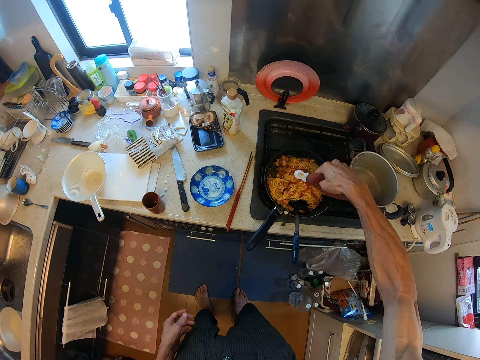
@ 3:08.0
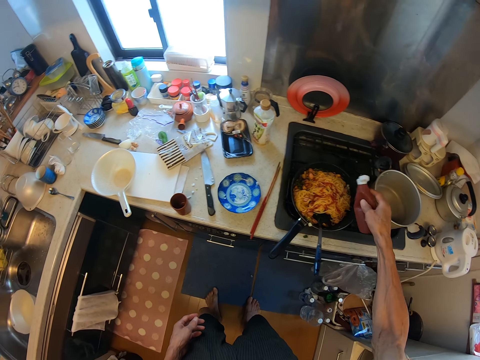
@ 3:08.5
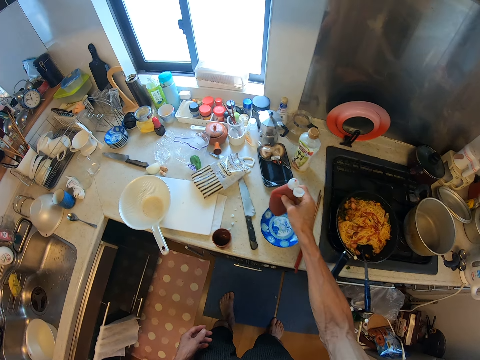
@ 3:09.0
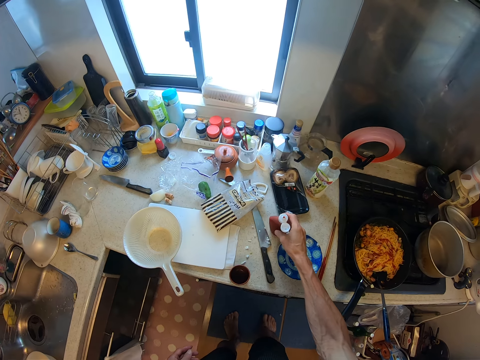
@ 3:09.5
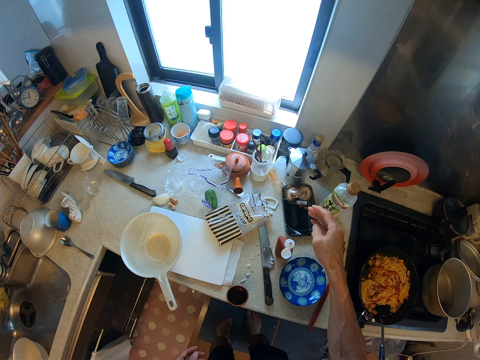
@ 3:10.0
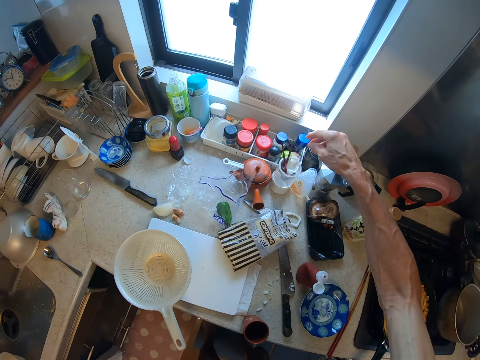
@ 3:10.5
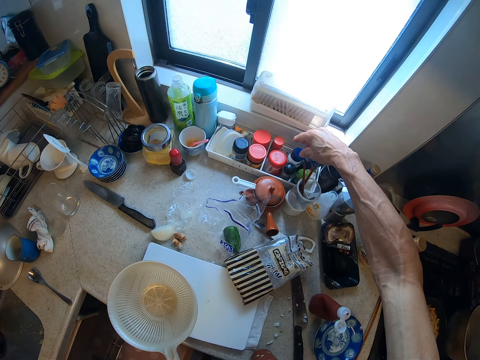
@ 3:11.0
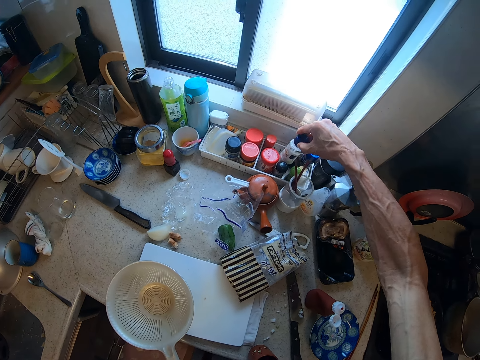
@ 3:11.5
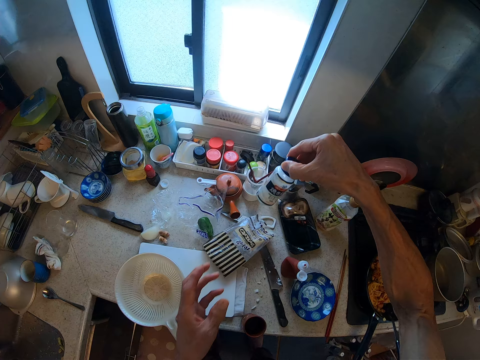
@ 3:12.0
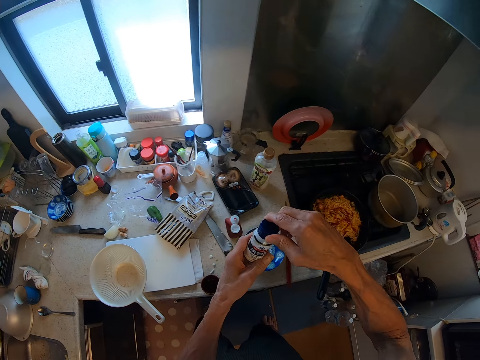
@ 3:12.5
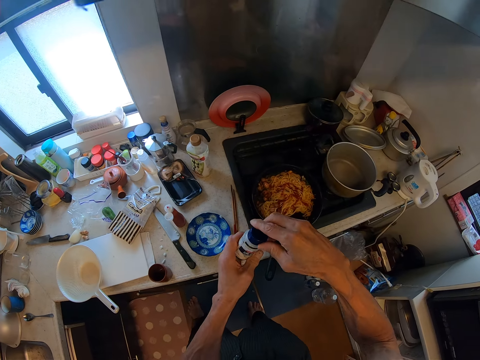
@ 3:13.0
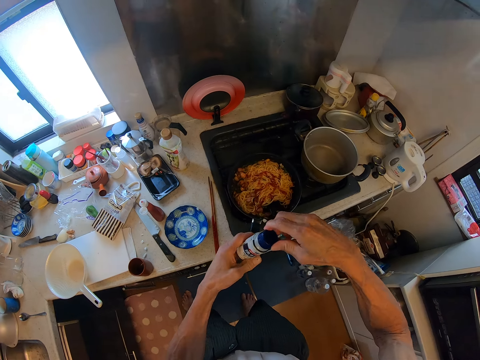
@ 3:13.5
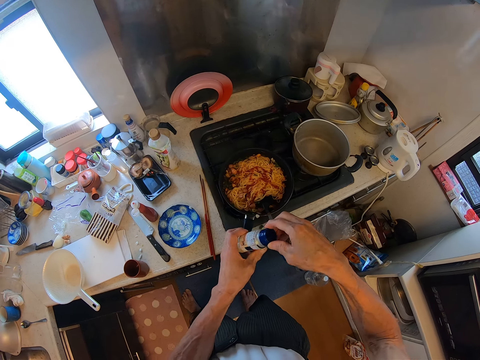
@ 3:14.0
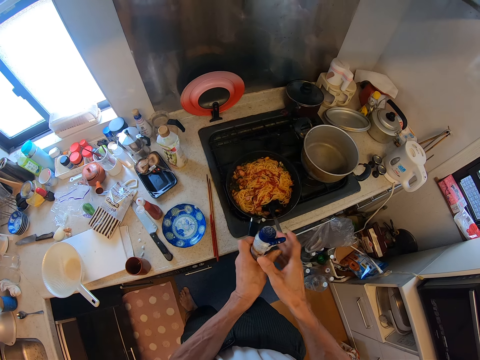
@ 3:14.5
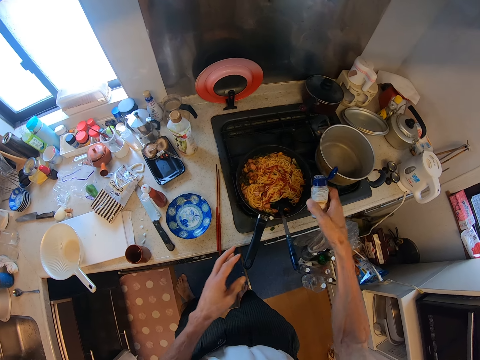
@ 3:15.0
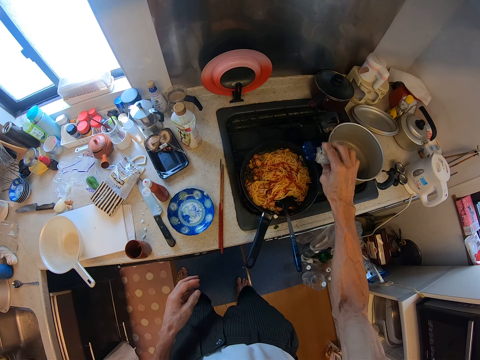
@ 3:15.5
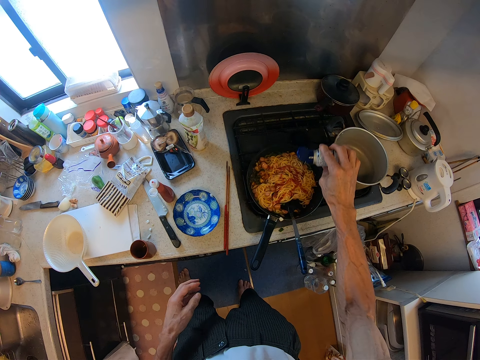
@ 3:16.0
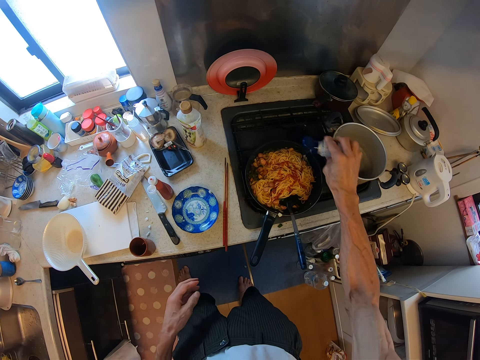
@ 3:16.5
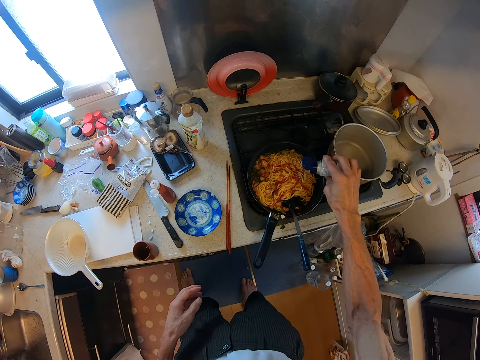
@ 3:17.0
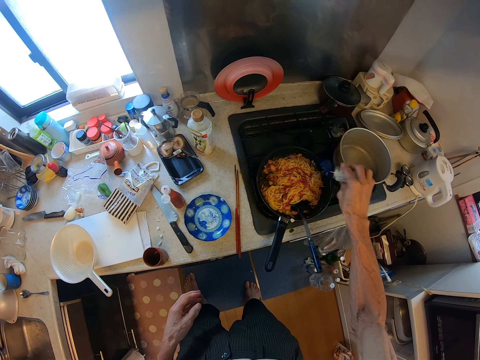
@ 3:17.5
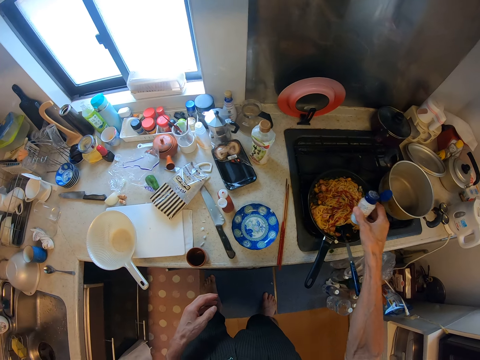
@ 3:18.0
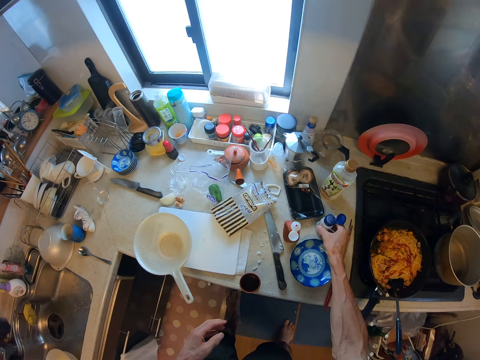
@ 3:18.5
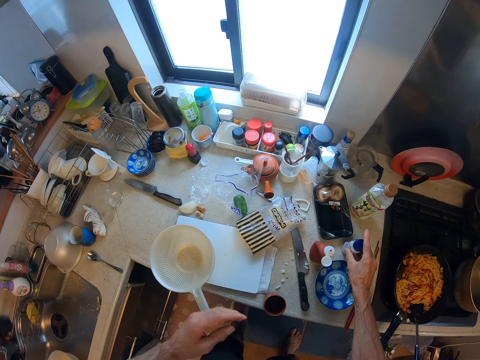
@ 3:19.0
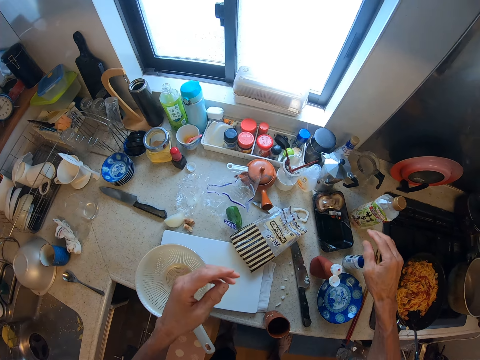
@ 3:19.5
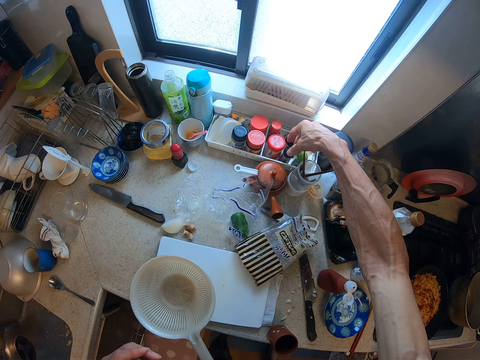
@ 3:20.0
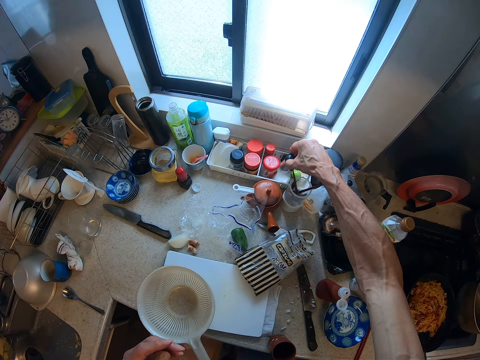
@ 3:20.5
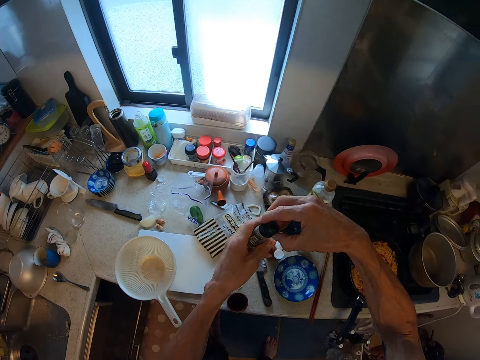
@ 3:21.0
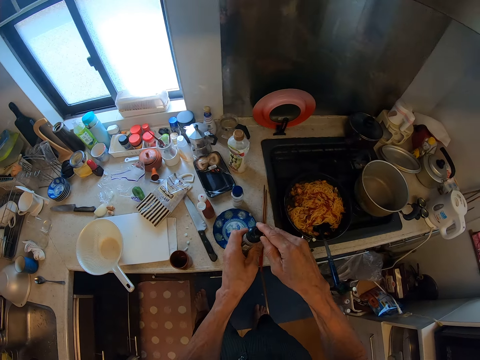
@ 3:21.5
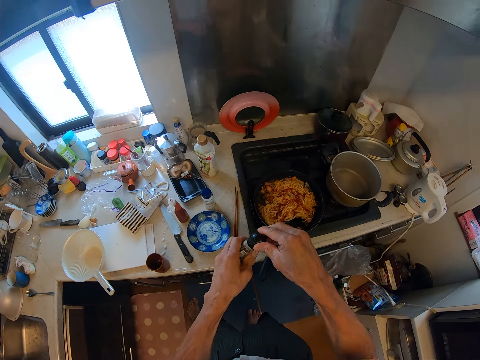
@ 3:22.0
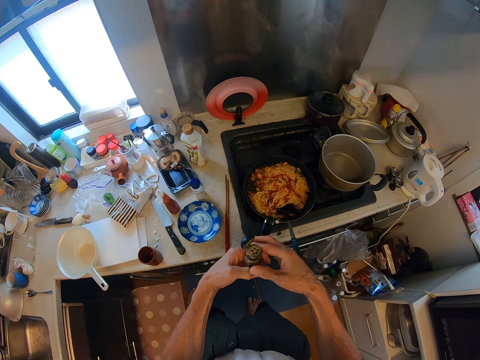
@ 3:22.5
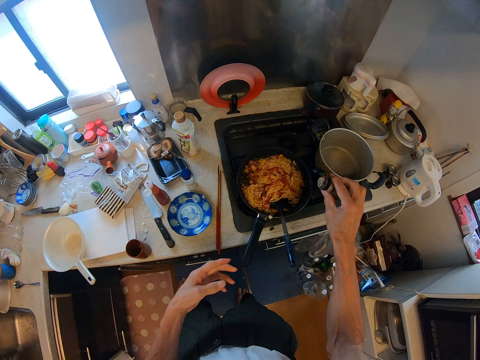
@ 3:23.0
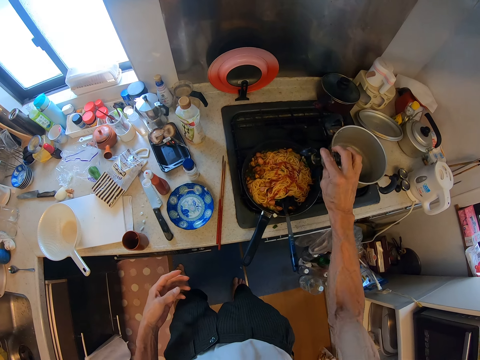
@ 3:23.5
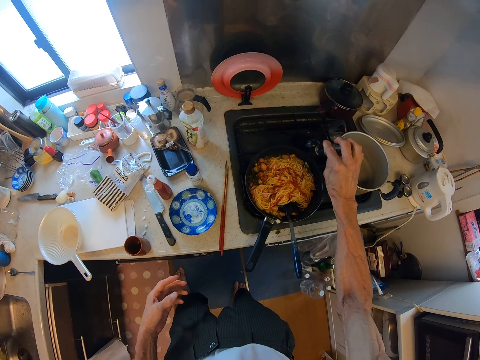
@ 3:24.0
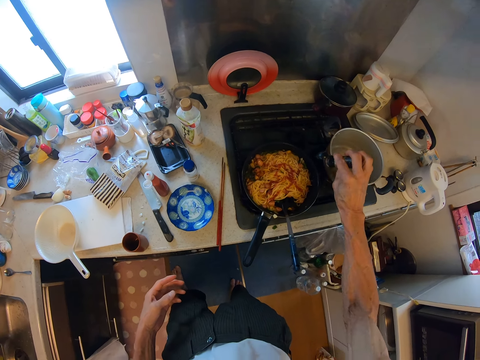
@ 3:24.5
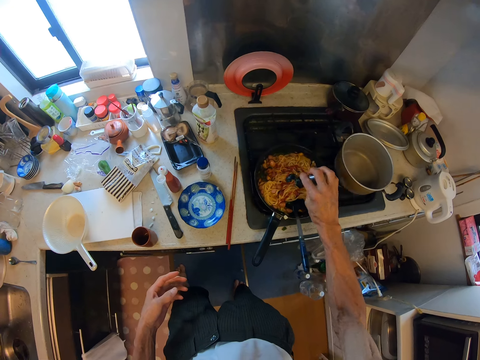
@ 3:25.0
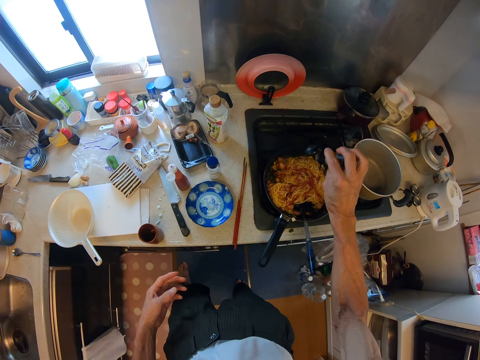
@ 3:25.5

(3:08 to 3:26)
The camera wearer places the tomato sauce on the bench. He moves his legs. He picks up a bottle or seasoning from a rack on the cabinet with his right hand. He opens the lid of the bottle. He pours some salt from the bottle into the frypan on the gas cooker. He lids the seasoning. He drops the bottle on the cabinet. He picks up another bottle on the rack on the cabinet with his right hand. He opens the lid of the bottle. He pours out some seasoning from the bottle into the frypan on the gas cooker.

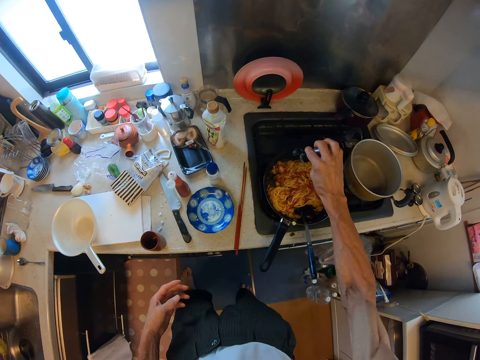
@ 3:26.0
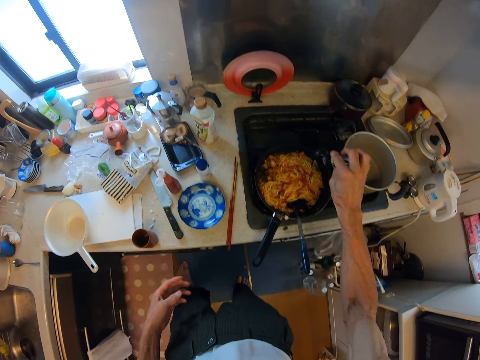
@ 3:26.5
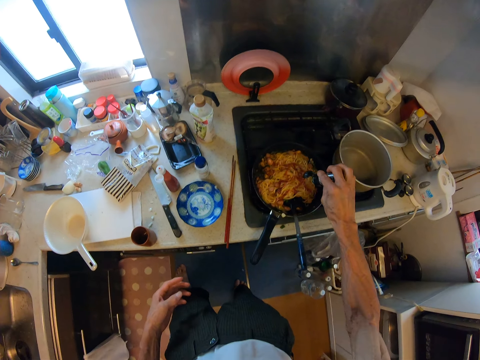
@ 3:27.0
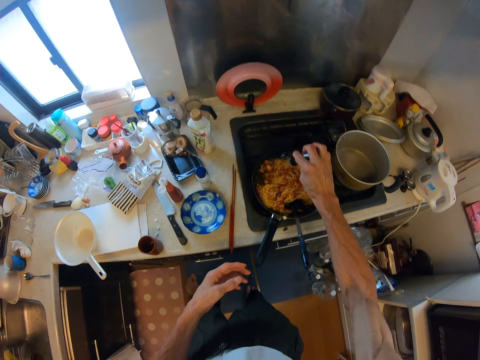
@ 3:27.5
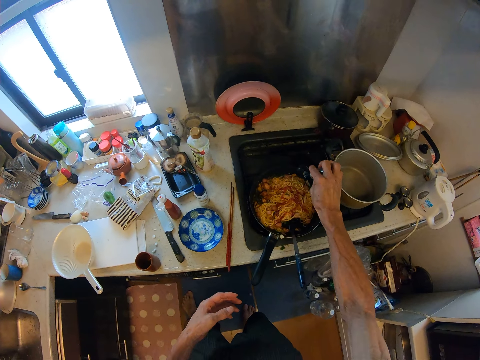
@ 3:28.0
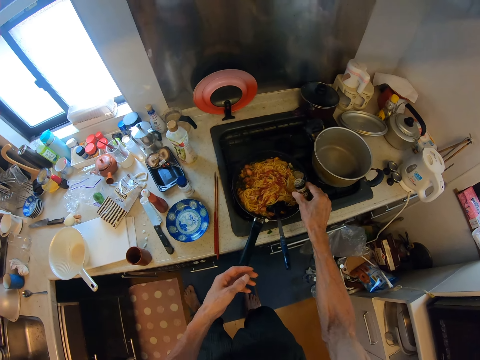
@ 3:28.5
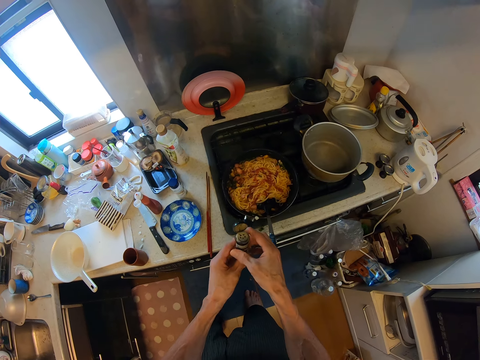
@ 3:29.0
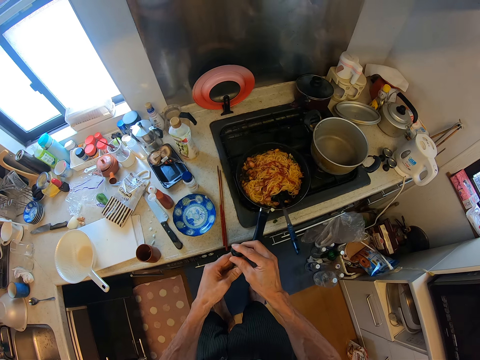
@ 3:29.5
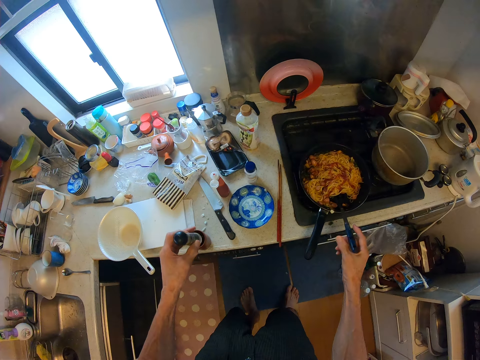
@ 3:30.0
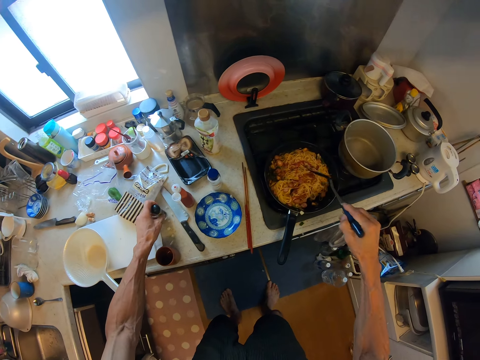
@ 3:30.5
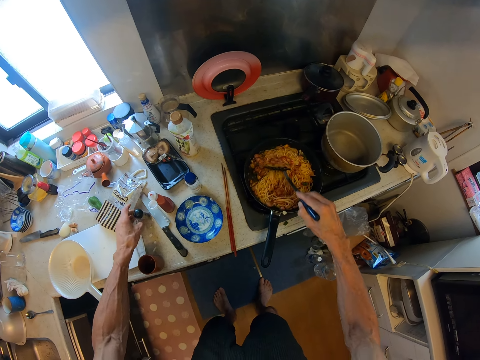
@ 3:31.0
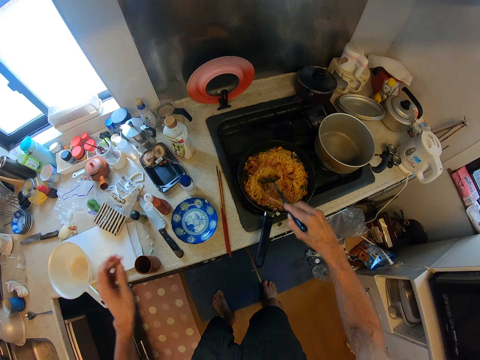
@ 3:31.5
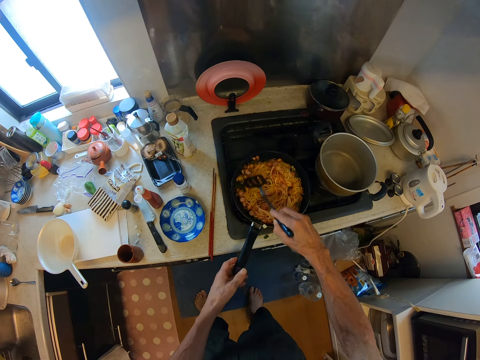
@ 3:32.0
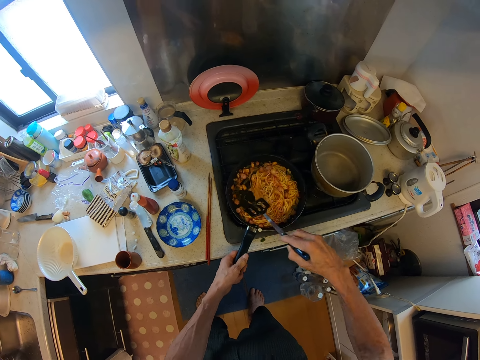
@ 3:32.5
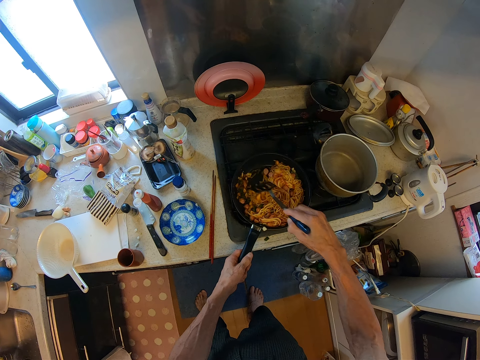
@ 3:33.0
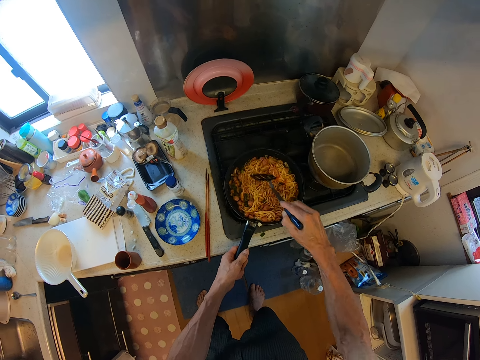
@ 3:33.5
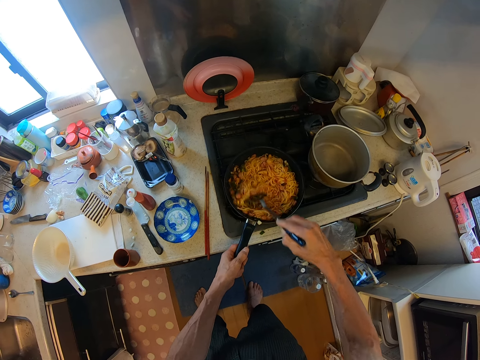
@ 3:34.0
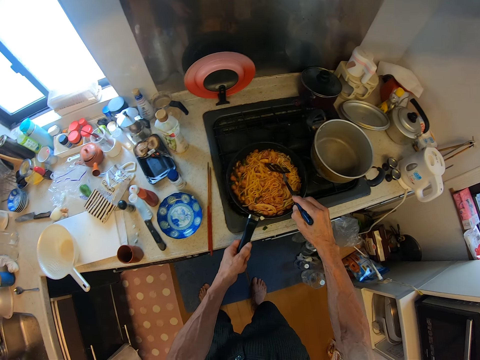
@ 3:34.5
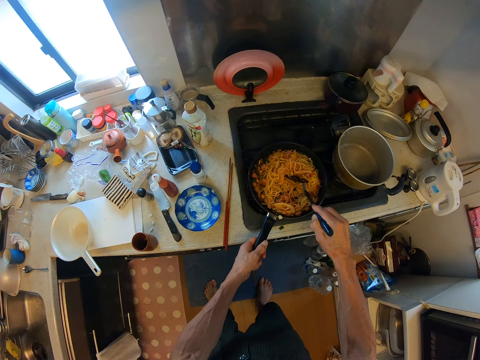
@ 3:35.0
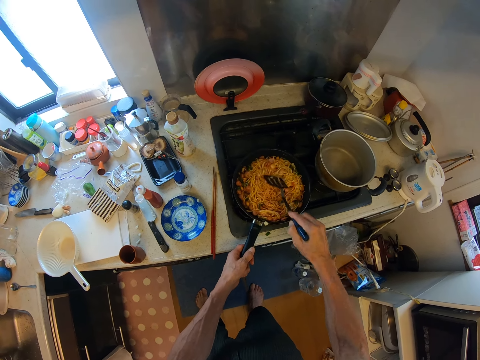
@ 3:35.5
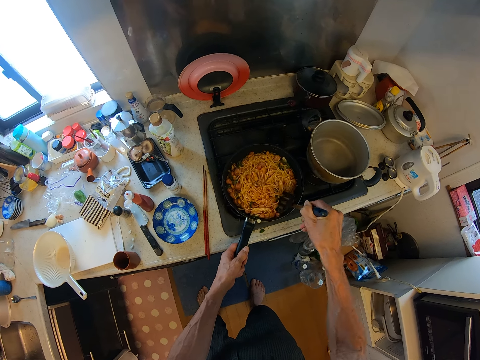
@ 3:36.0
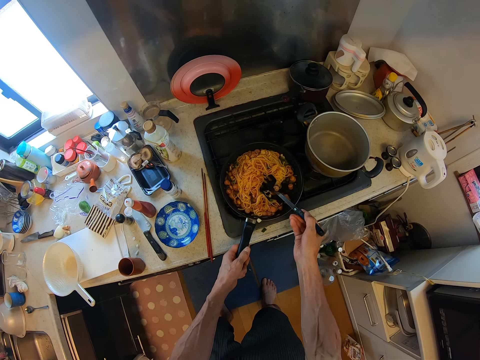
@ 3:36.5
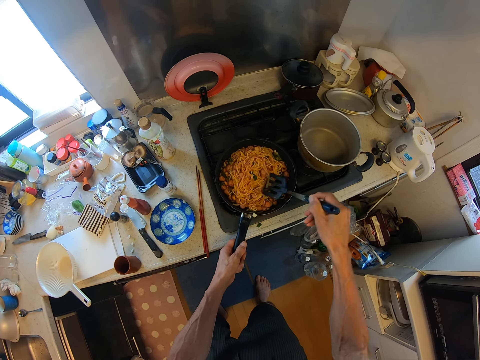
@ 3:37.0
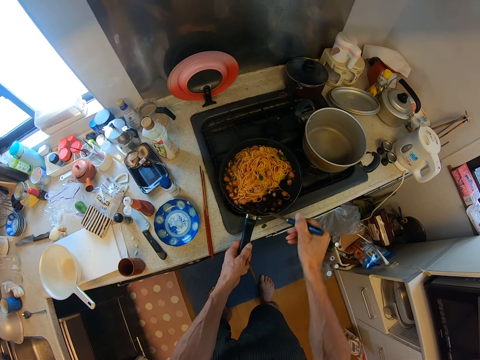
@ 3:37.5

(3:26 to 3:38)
The camera wearer covers the bottle with the lid. He stirs the spaghetti with the sausages in the frypan with a slotted spatula. He drops the bottle on the cabinet. He holds the handle of the frypan with his left hand.
